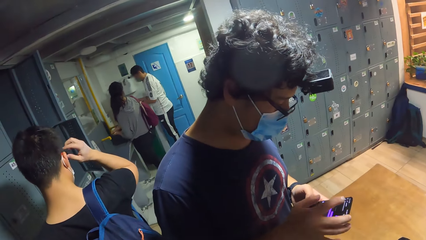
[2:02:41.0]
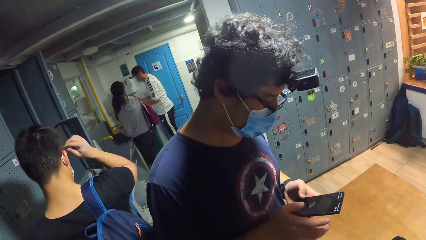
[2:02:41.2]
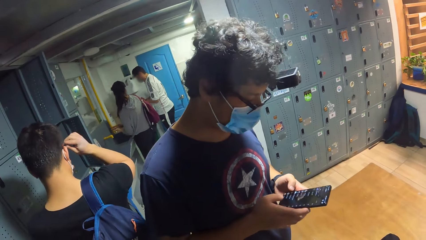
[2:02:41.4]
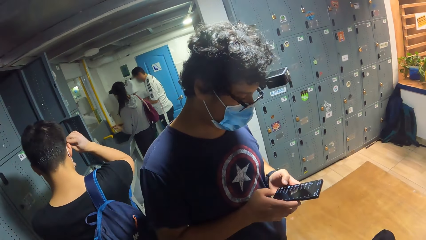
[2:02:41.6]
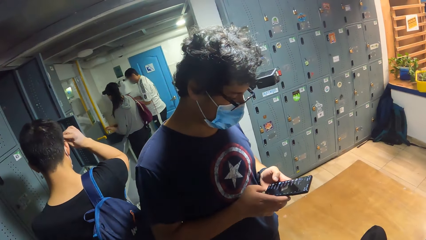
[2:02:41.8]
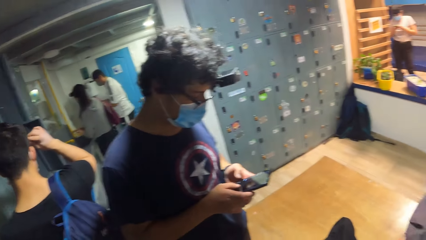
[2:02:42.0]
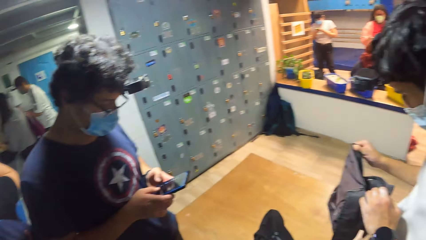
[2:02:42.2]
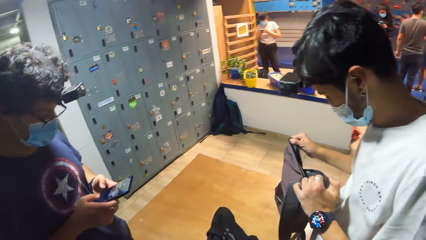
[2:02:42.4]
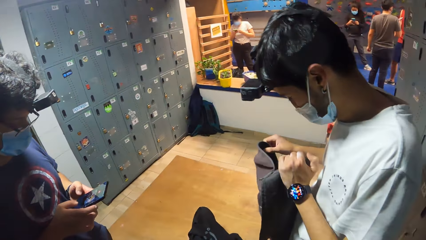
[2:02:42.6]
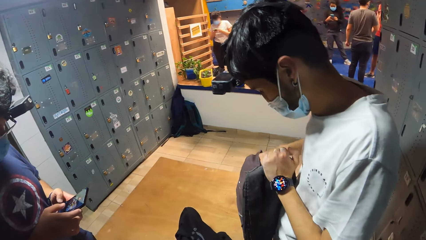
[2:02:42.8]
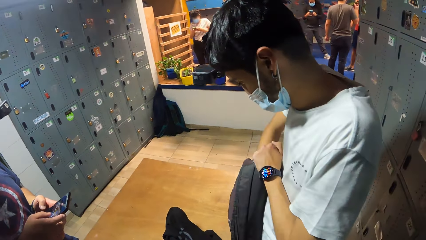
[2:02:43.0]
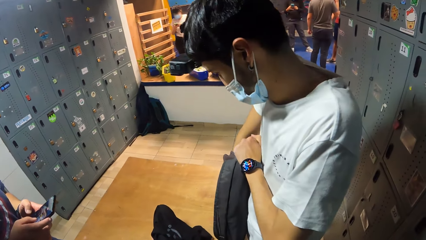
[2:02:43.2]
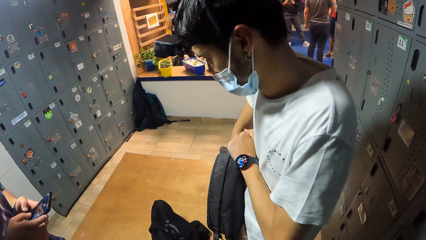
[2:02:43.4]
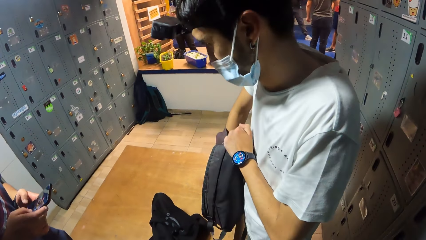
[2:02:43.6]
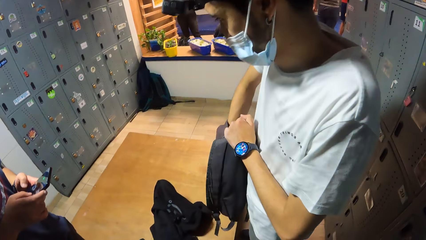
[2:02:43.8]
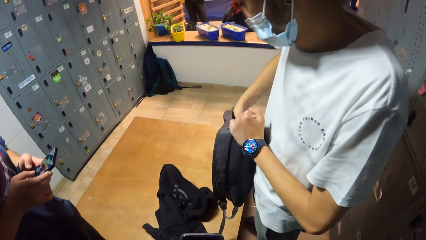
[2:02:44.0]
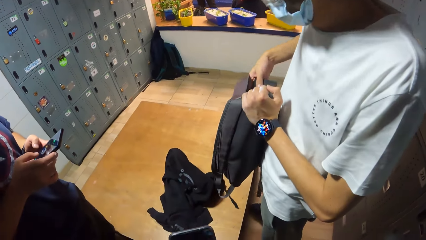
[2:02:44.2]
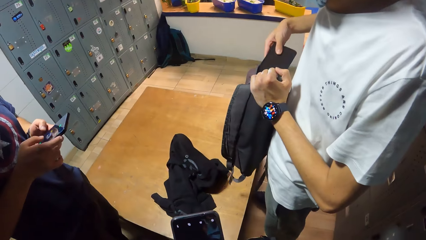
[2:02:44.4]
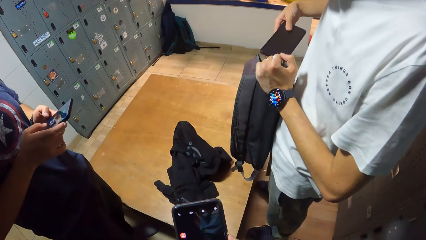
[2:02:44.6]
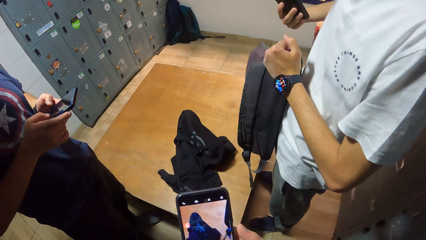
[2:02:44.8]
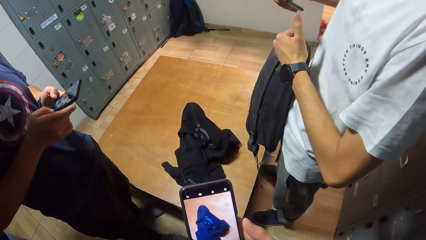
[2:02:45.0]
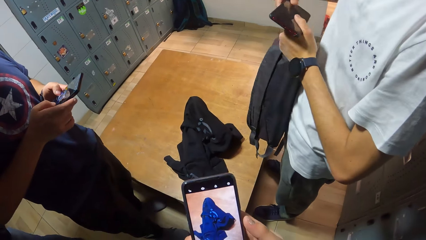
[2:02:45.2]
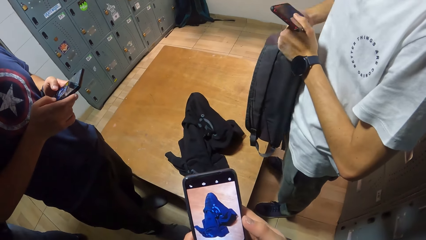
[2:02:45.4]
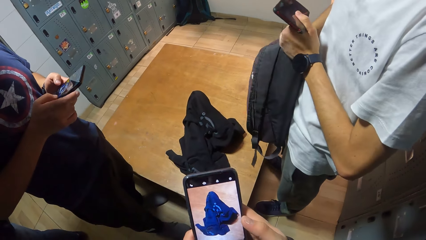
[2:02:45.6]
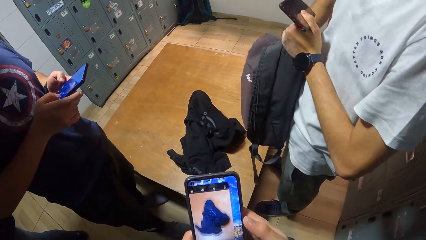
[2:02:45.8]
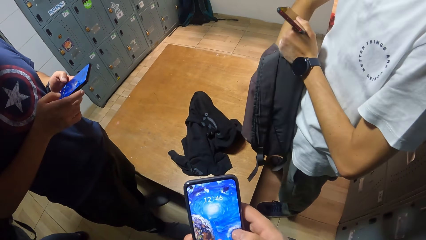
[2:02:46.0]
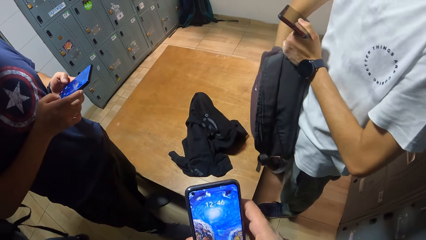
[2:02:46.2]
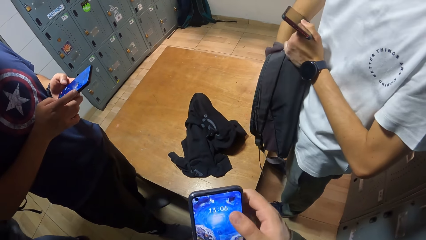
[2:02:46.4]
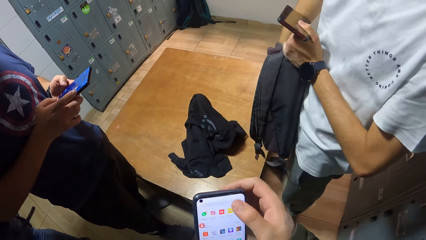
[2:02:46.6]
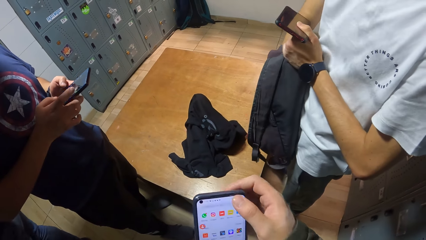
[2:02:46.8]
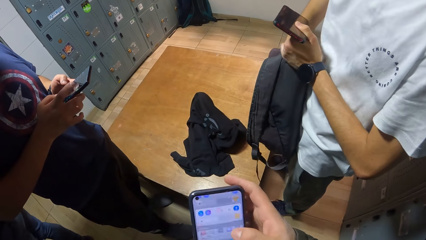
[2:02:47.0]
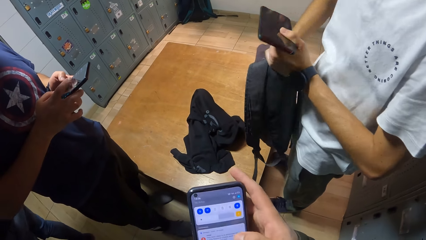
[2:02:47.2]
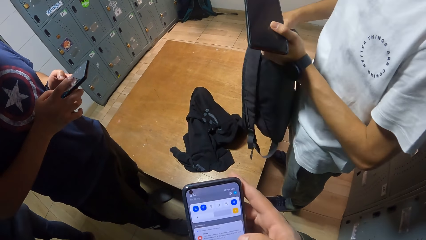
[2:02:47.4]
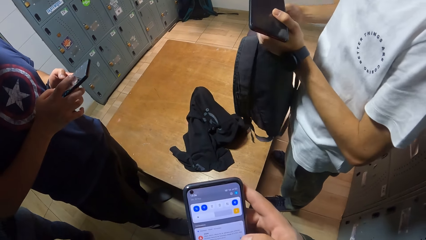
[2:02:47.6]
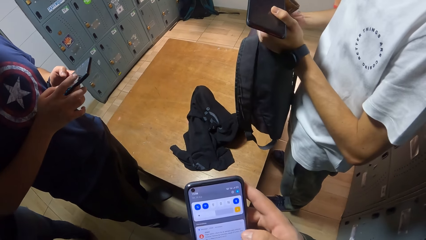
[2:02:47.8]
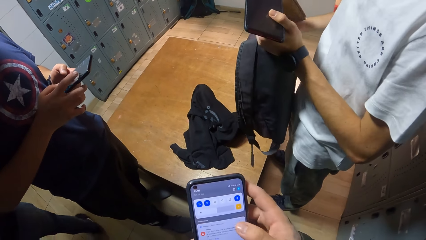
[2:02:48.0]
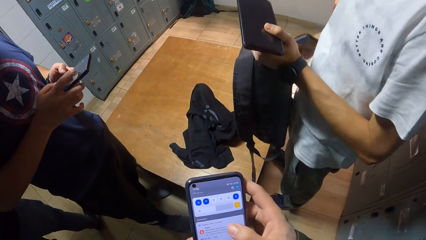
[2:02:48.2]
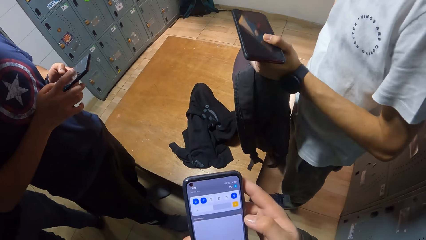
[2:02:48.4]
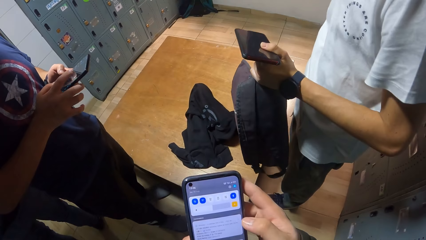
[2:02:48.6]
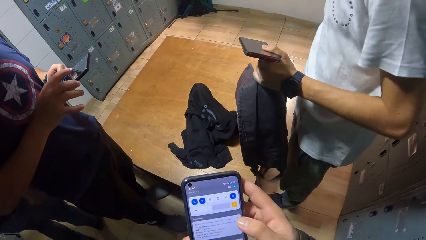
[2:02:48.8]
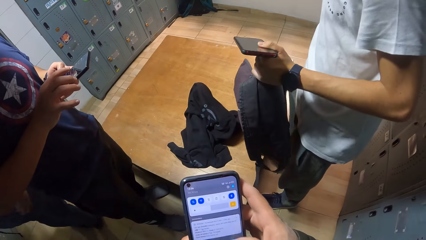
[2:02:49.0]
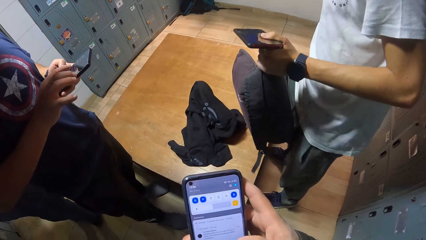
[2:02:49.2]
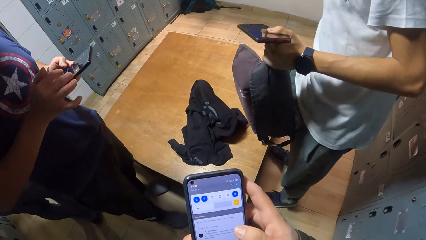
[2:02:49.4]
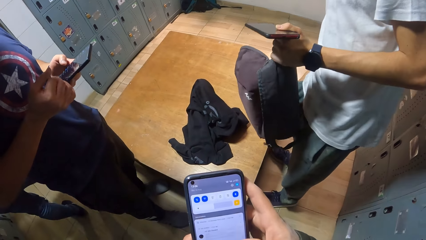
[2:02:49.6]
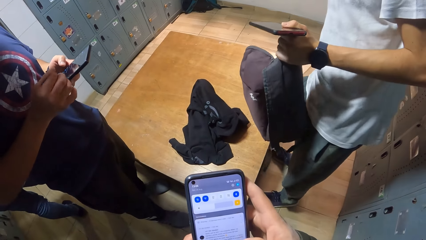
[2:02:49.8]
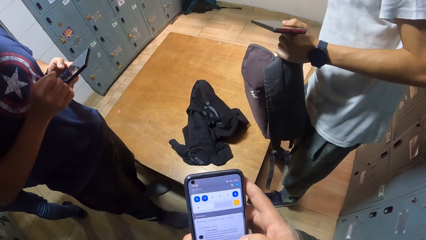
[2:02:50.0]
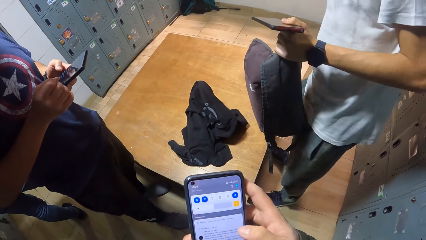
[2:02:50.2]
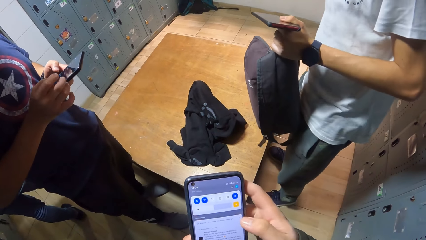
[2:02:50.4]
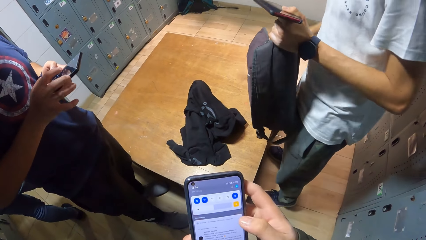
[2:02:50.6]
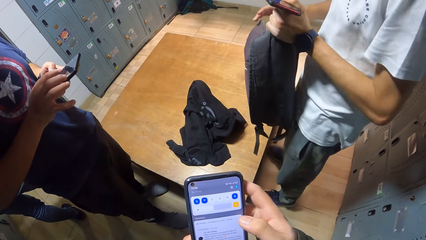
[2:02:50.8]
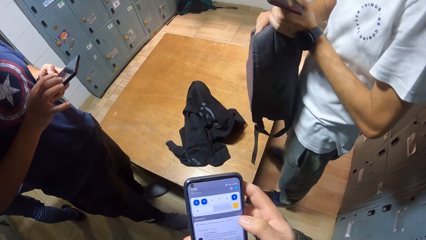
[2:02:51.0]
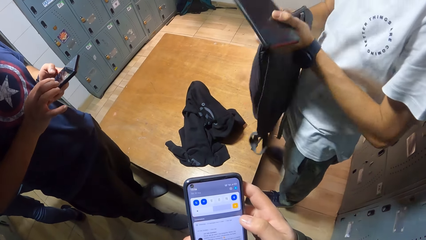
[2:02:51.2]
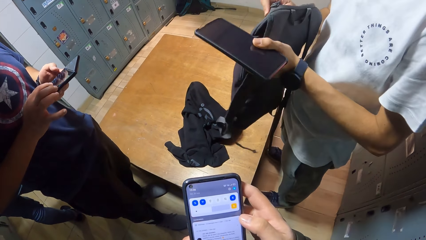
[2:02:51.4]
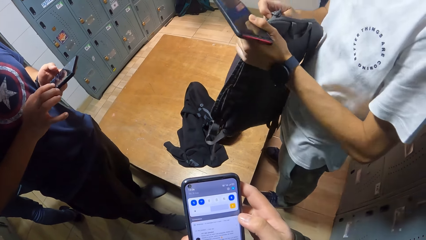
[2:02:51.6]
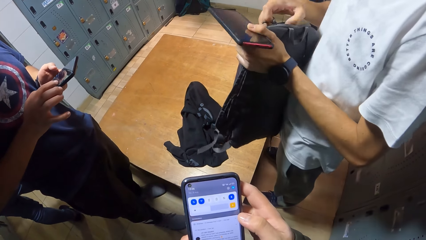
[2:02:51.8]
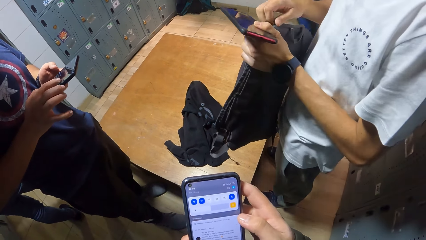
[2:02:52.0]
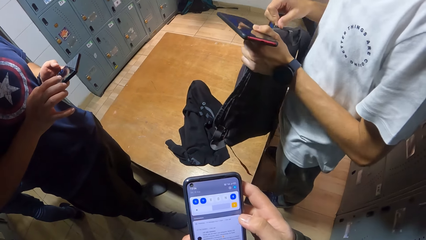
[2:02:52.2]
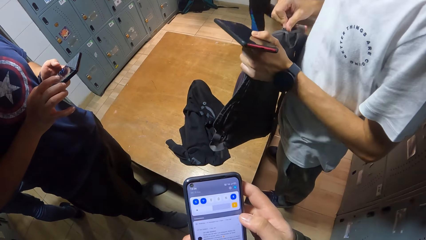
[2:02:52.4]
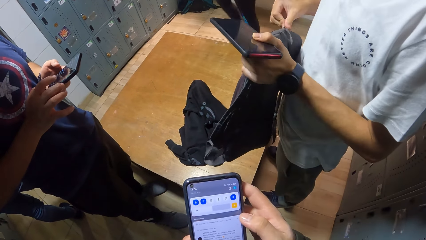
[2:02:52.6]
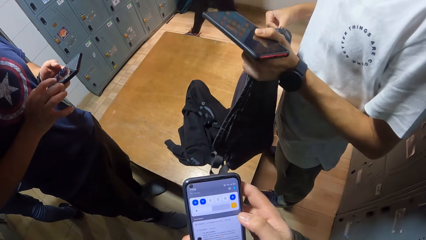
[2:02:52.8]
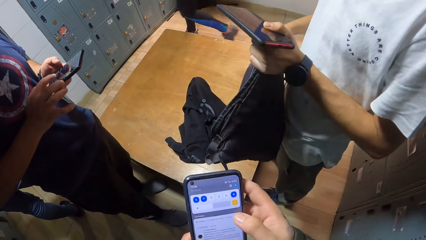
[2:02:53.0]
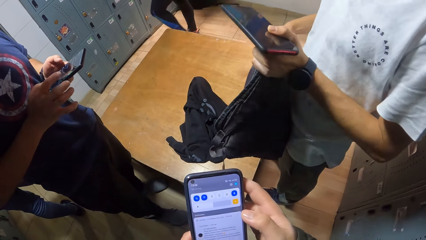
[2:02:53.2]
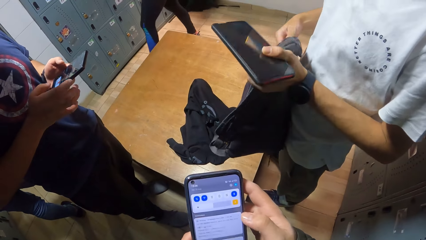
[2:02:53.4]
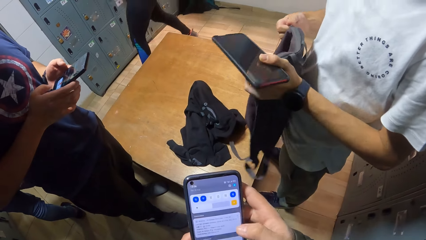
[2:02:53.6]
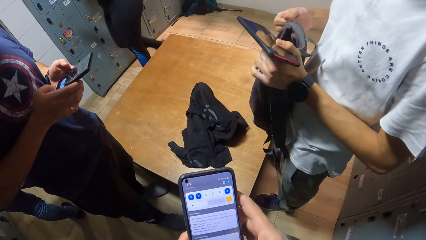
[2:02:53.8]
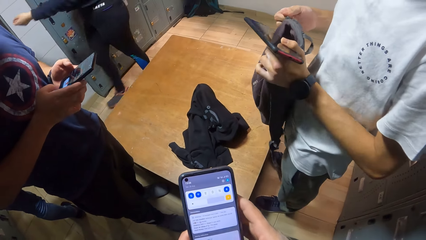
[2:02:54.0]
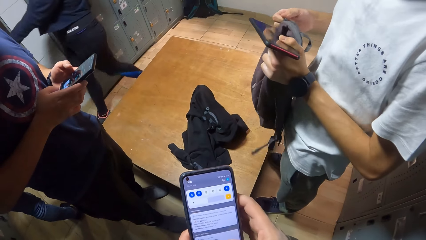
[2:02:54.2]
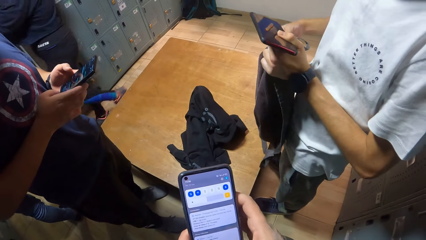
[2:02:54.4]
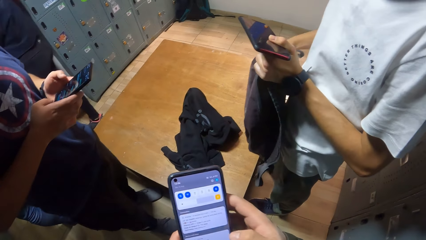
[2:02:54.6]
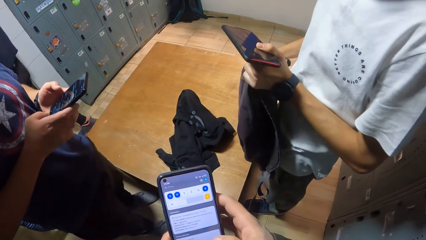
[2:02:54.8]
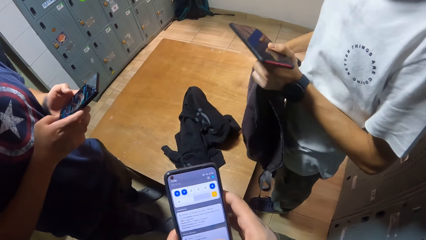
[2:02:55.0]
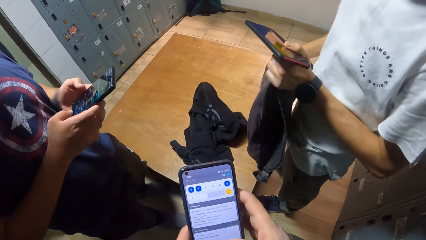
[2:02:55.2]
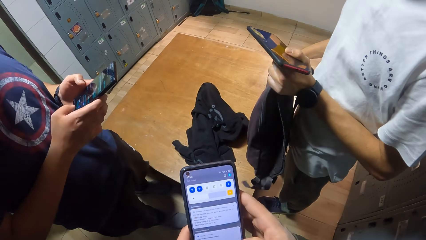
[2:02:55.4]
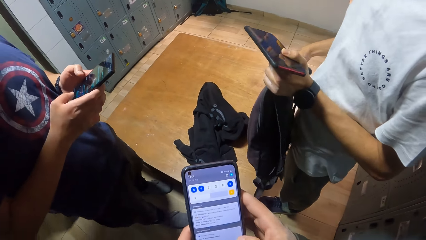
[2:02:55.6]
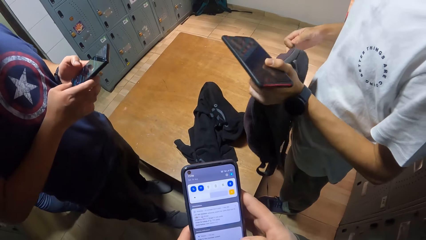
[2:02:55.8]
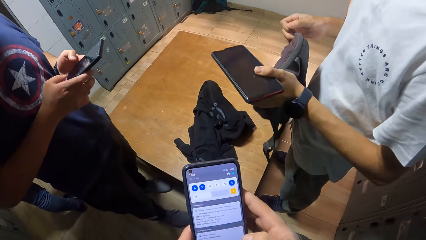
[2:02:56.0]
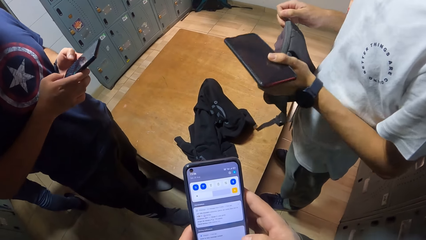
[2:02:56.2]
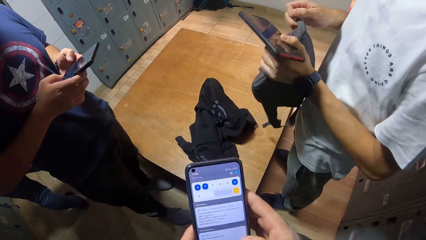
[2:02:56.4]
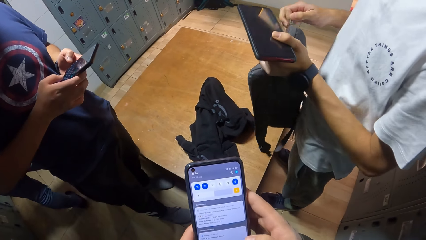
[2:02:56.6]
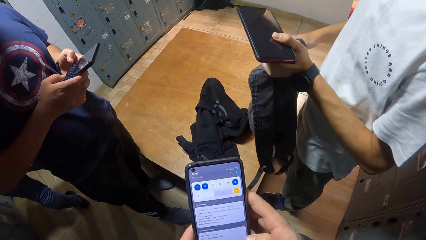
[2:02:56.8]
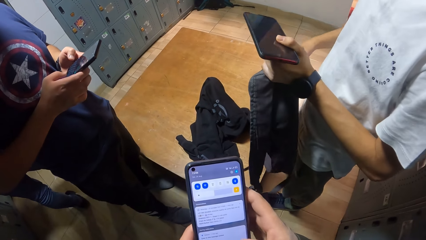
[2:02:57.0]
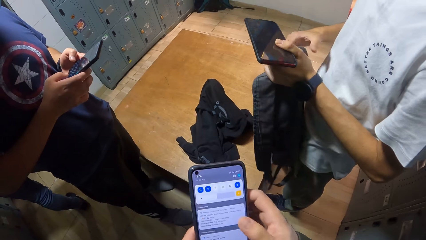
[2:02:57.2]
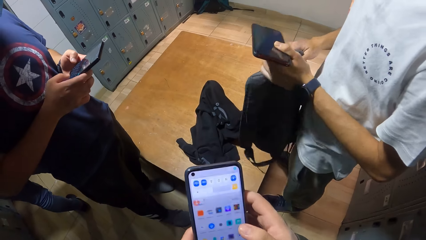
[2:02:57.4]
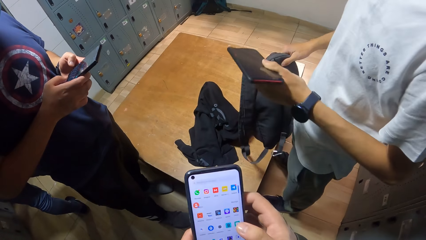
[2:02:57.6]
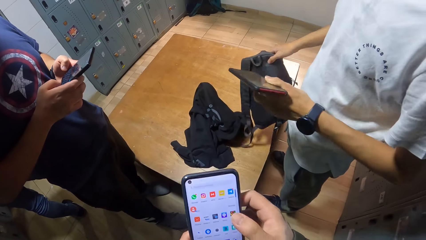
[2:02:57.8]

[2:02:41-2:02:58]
The camera wearer looks at a man. Another man opens a bag. The camera wearer operates a phone with his hands. The other man removes a phone from the bag with his right hand. He removes a wallet from the bag with his right hand and puts the wallet into his pocket with his right hand. The camera wearer puts the wallet in his pocket. The other man unzips the bag with his right hand. He closes the bag.
